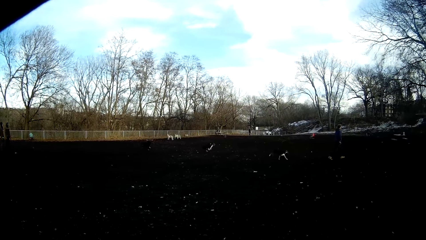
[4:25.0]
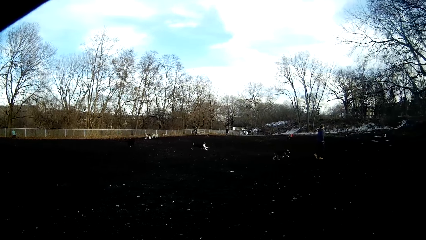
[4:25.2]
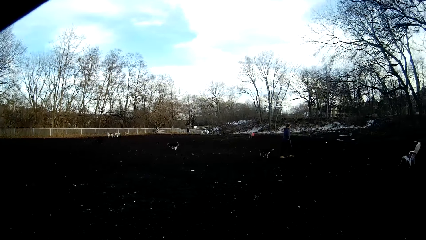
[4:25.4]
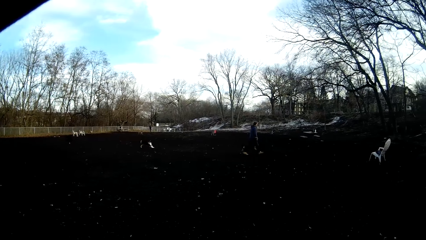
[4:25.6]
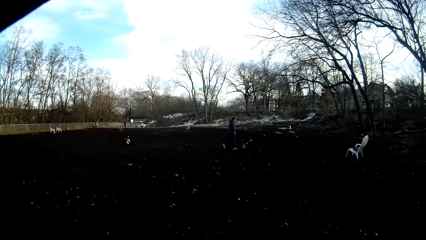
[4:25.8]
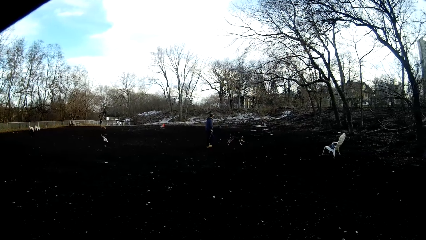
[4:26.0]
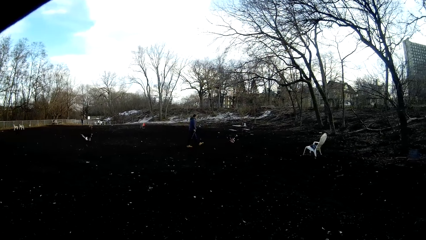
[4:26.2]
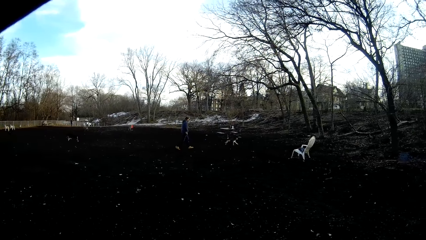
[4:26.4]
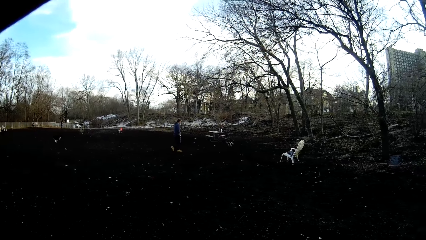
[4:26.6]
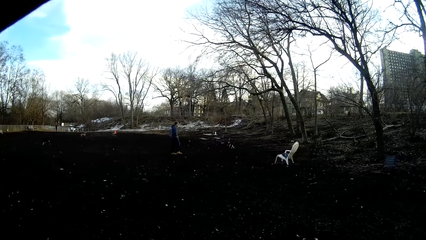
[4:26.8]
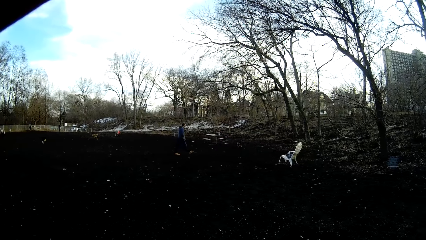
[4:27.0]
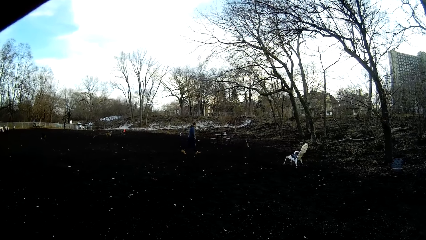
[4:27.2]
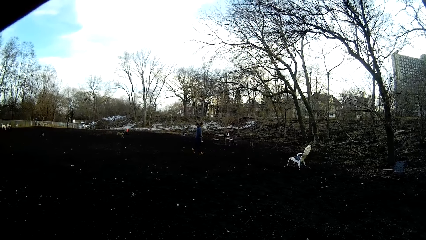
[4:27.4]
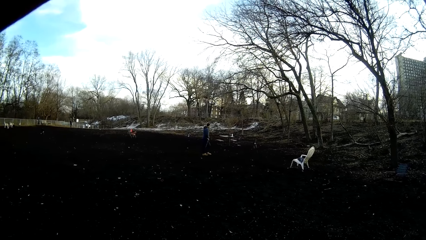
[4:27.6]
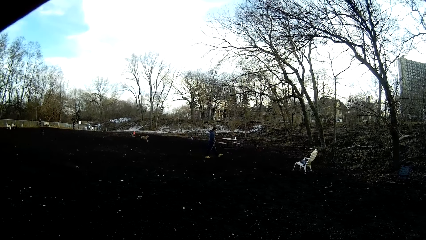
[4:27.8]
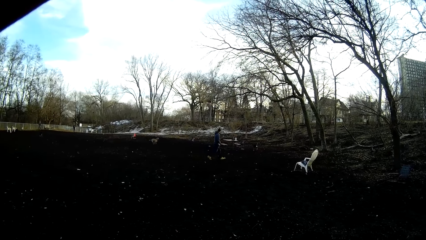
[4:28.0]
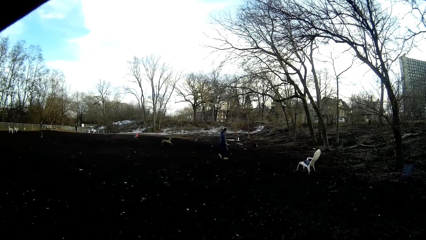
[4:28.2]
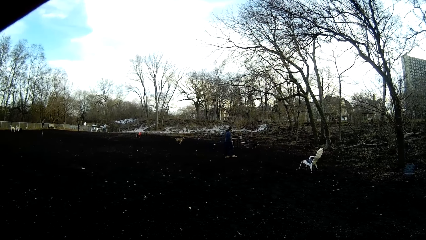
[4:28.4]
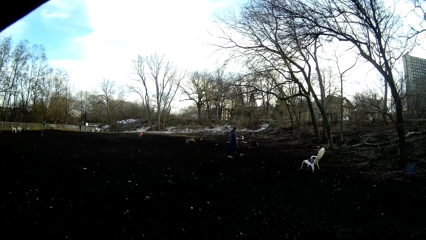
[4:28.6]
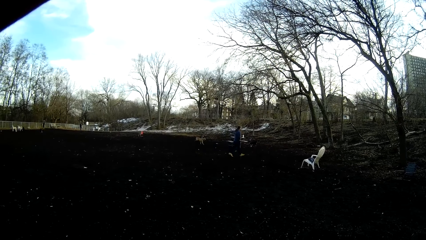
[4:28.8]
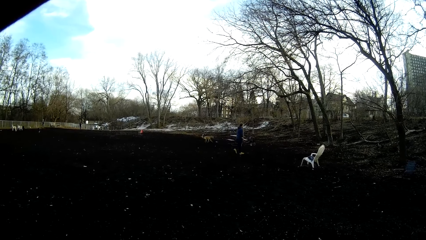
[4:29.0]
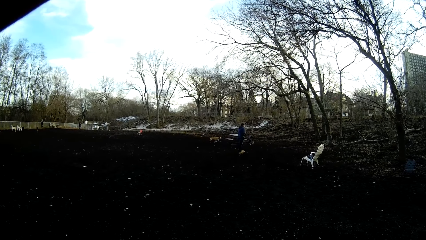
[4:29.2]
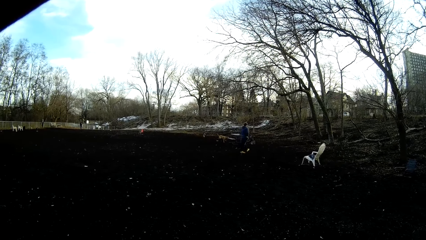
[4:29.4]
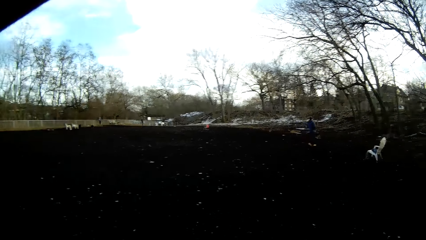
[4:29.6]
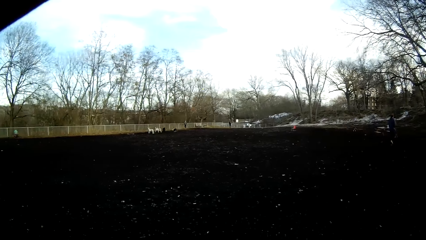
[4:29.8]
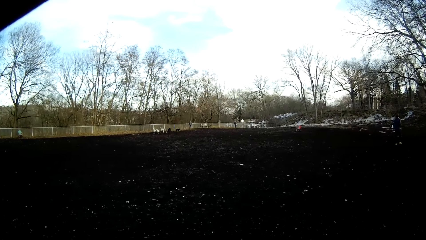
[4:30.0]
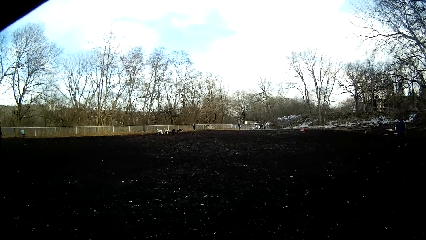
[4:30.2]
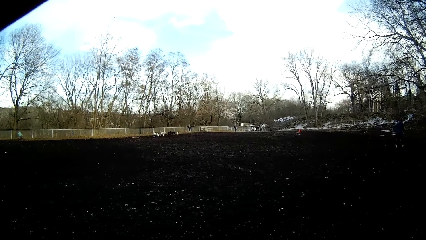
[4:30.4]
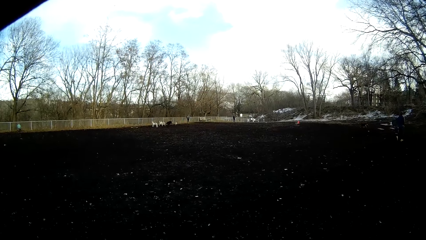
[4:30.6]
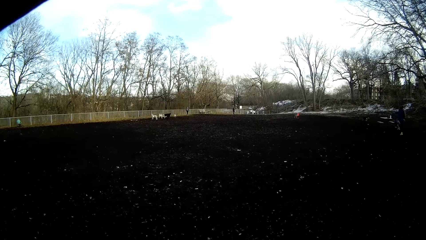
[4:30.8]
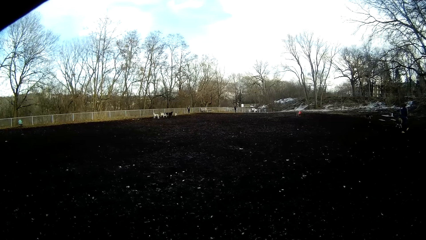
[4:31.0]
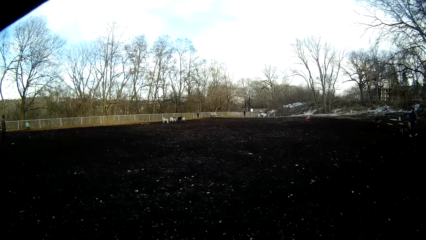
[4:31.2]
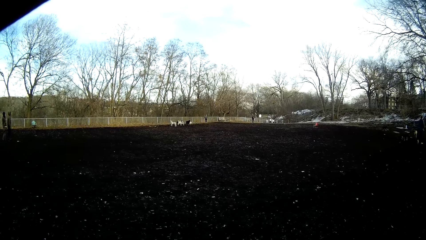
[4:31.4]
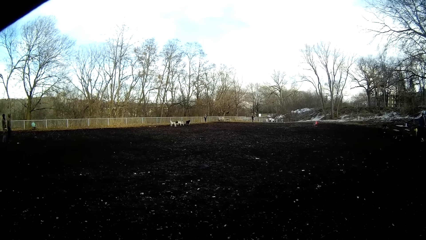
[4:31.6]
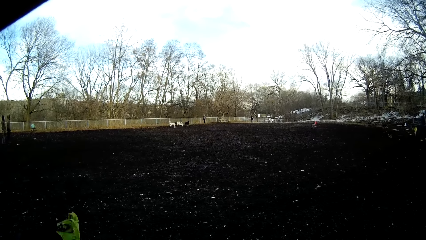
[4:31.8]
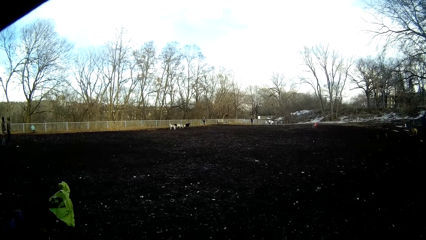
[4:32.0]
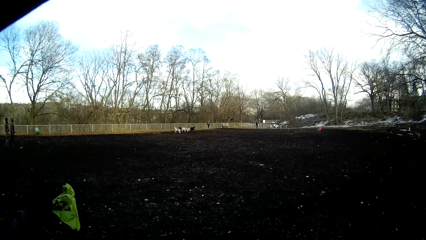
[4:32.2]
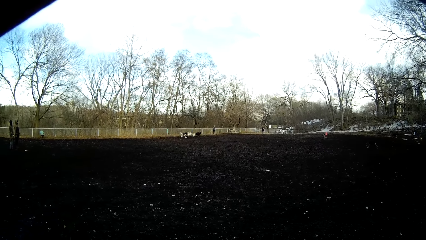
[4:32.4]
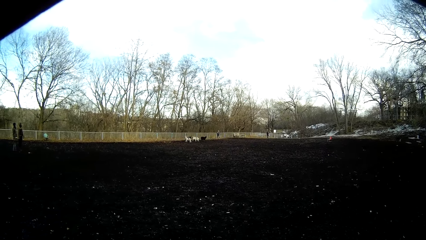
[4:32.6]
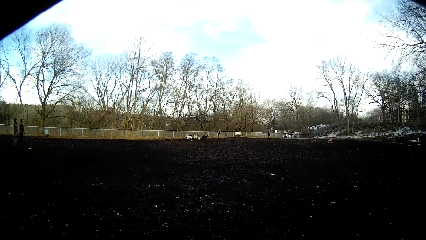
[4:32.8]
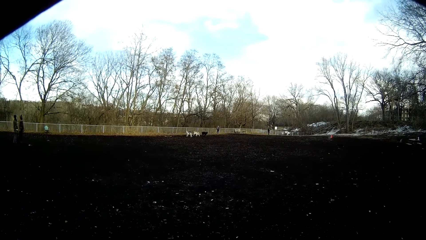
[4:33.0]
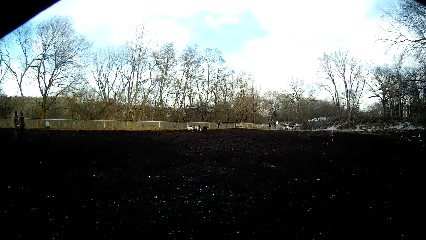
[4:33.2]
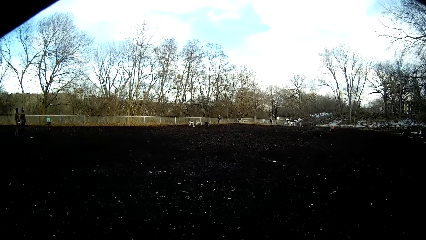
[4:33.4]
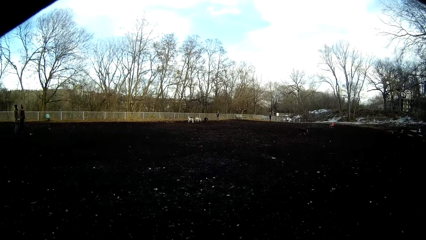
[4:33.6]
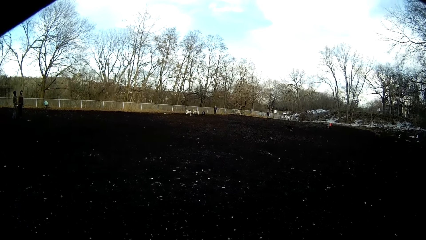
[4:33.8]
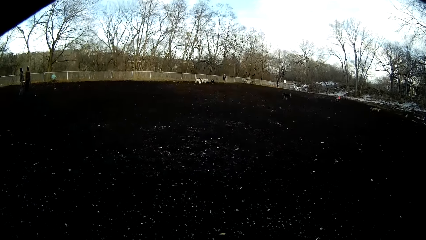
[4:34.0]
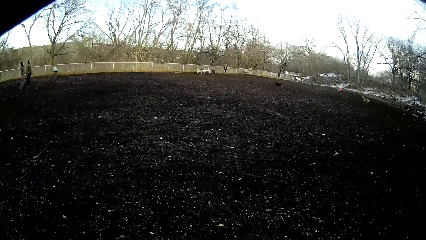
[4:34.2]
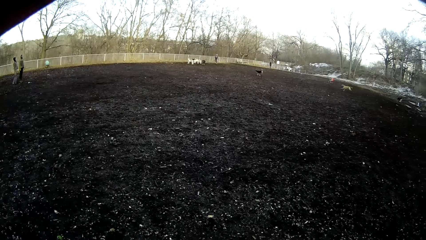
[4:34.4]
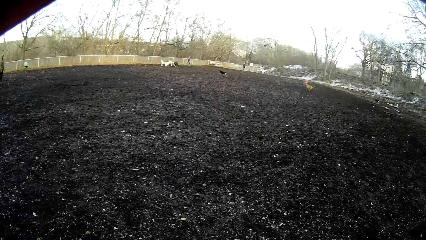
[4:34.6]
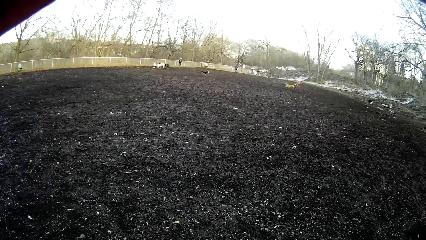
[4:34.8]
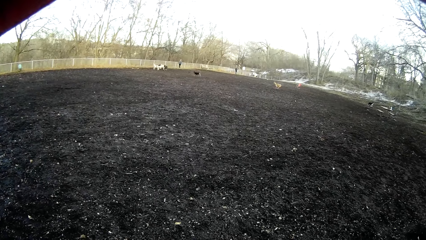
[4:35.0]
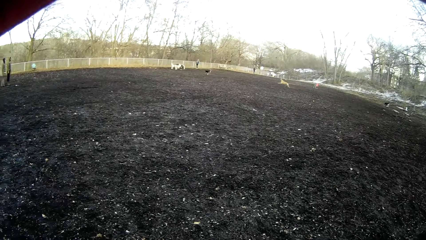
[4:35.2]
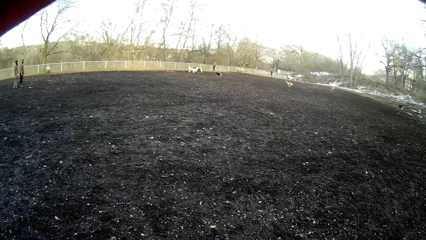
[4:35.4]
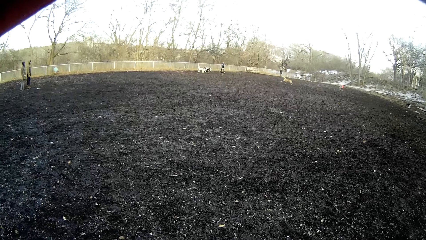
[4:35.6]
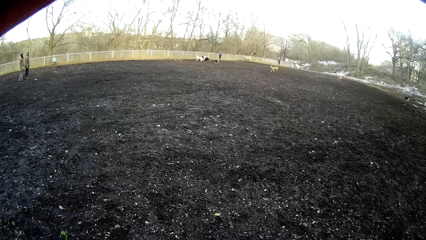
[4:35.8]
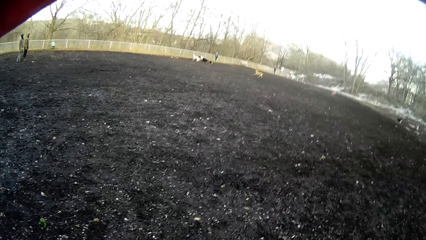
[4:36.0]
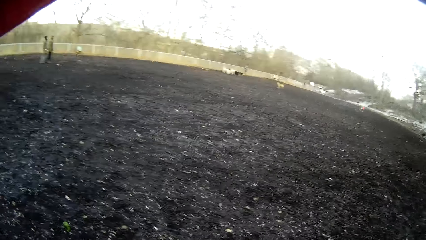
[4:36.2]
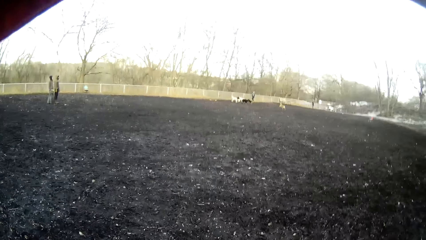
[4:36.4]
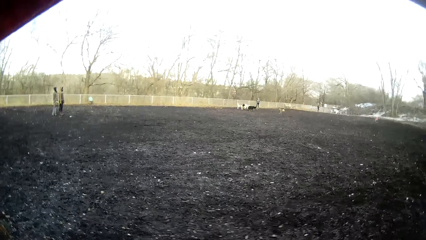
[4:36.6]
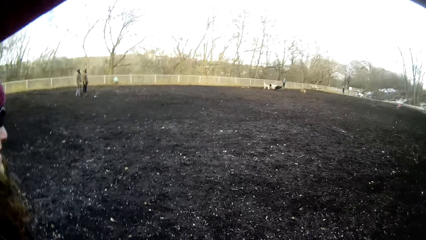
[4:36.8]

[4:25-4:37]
A woman makes gestures with her right hand.

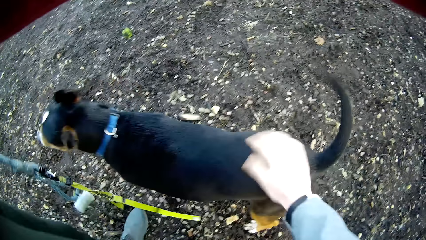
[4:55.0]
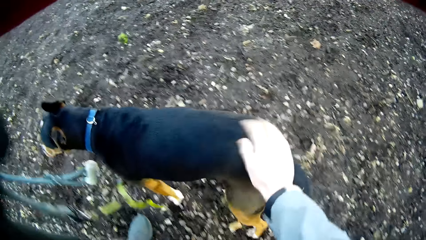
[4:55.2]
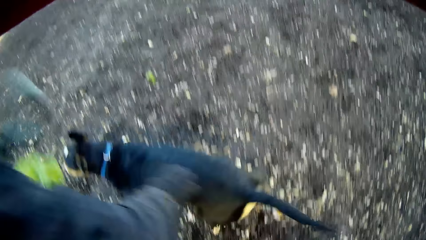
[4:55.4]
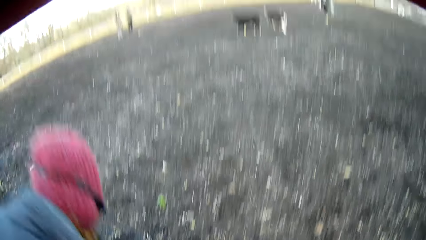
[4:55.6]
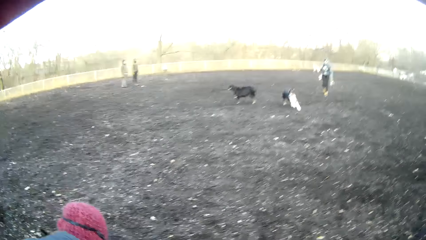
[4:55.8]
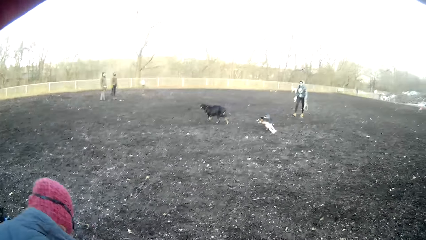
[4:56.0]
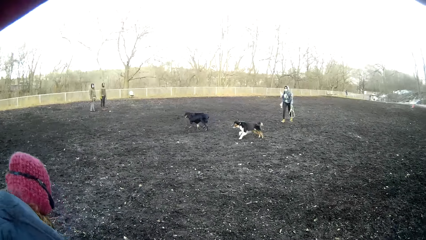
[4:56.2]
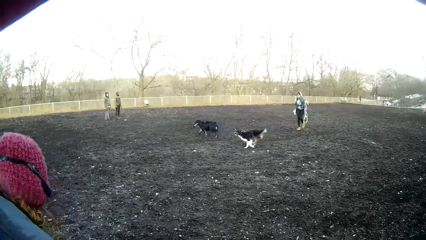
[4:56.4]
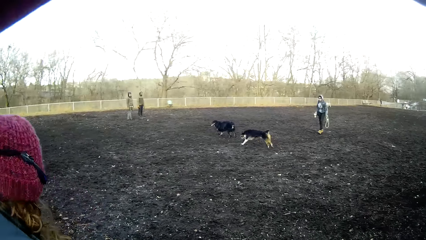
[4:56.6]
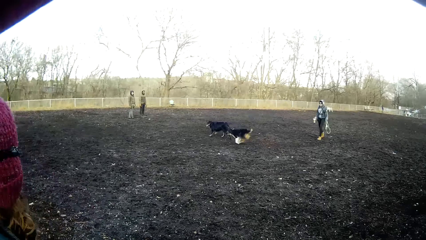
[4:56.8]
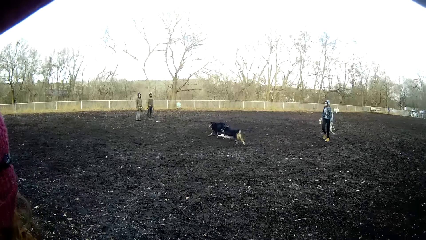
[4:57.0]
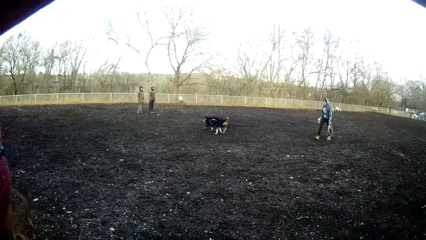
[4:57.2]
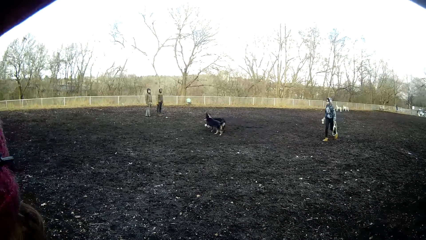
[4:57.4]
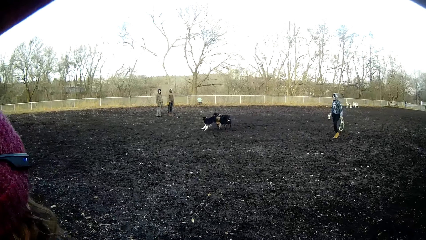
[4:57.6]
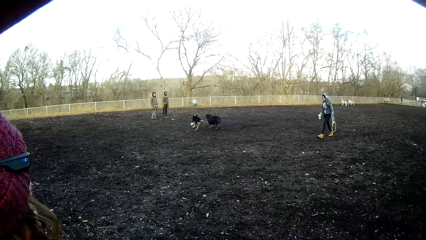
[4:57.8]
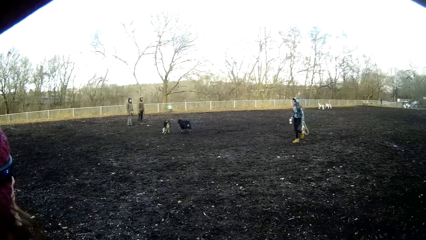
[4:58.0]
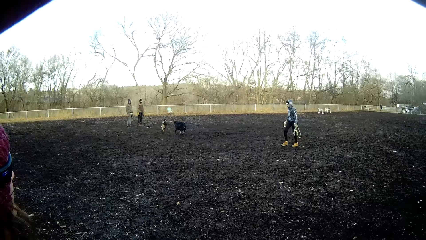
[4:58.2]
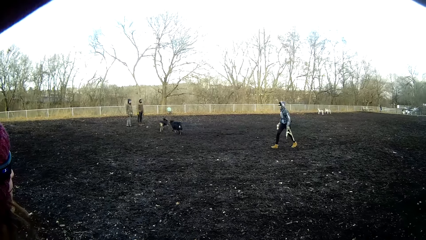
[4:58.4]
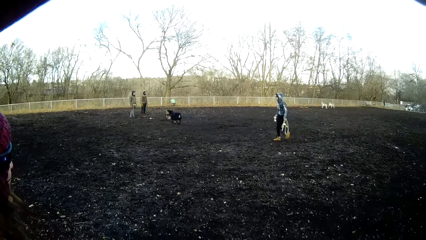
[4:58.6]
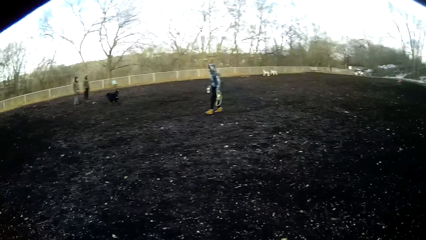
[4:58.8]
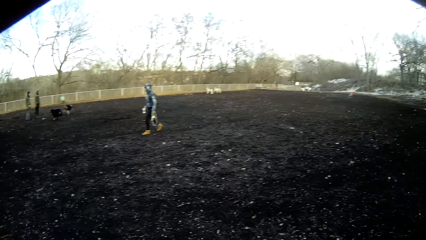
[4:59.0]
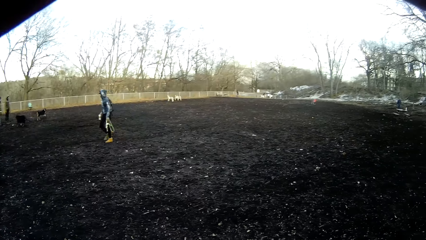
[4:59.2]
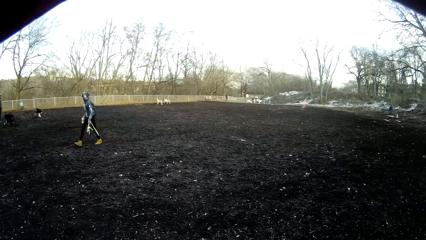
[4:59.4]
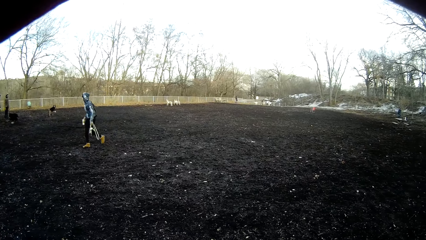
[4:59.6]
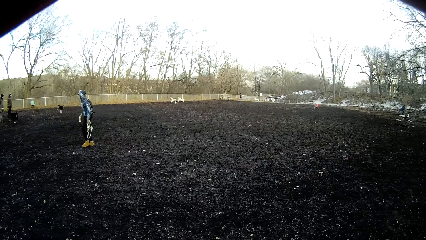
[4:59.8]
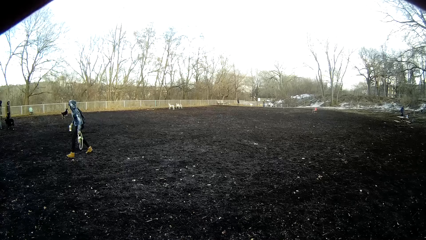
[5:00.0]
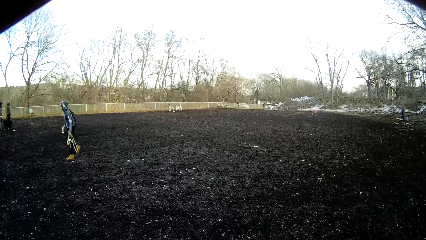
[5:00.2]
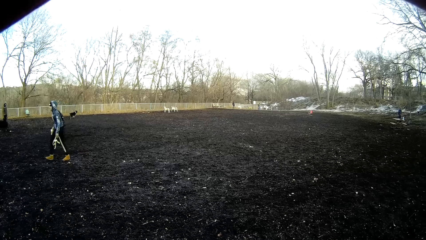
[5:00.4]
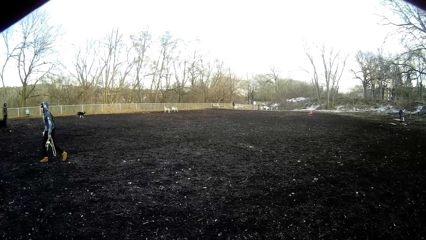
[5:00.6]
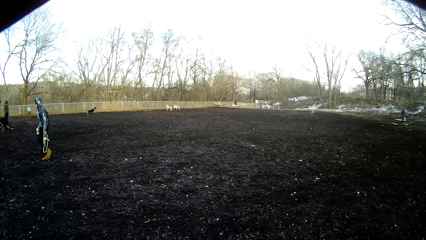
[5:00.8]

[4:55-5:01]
The lady touches the dog with her right hand. The camera wearer stares at the dogs. The lady moves around the field.
